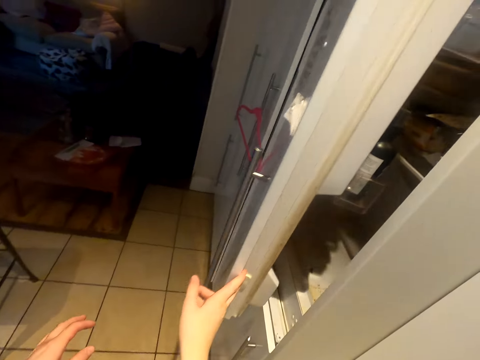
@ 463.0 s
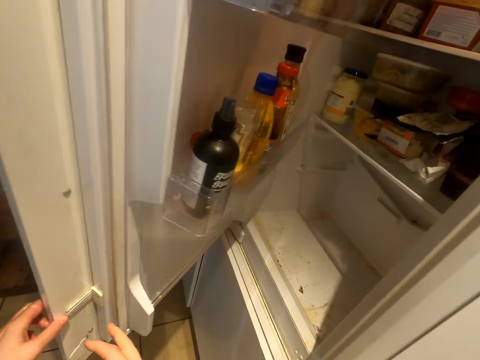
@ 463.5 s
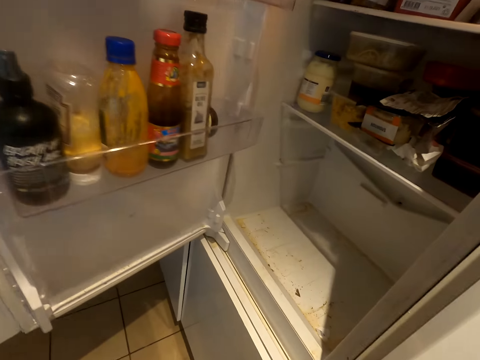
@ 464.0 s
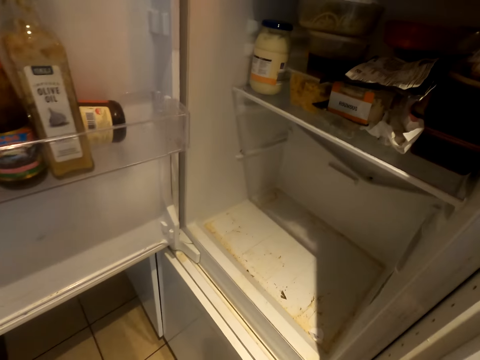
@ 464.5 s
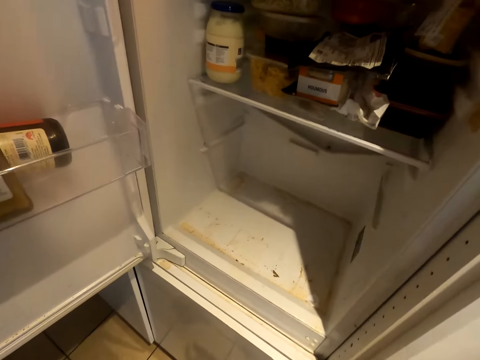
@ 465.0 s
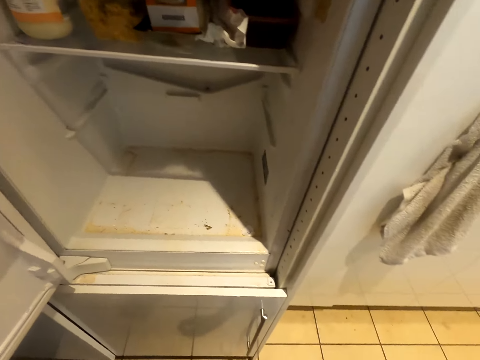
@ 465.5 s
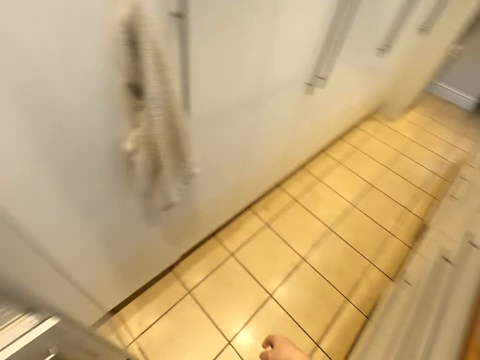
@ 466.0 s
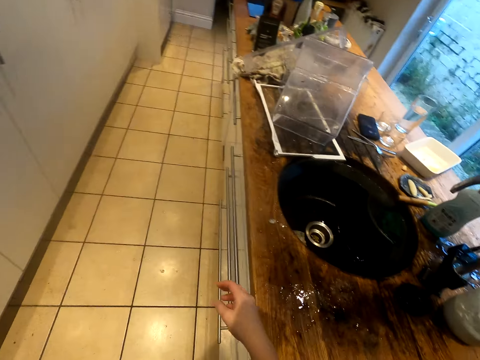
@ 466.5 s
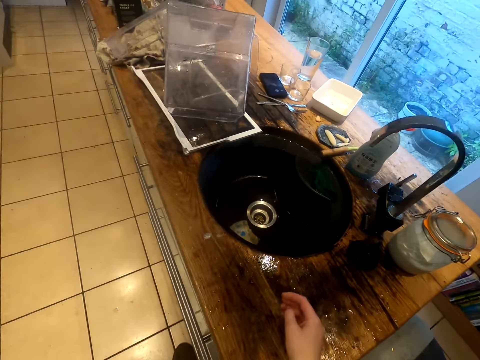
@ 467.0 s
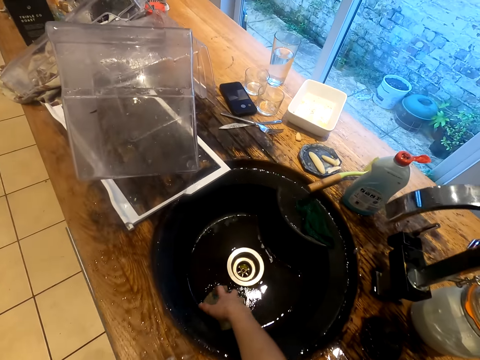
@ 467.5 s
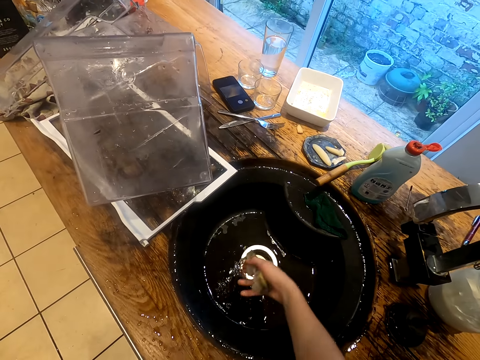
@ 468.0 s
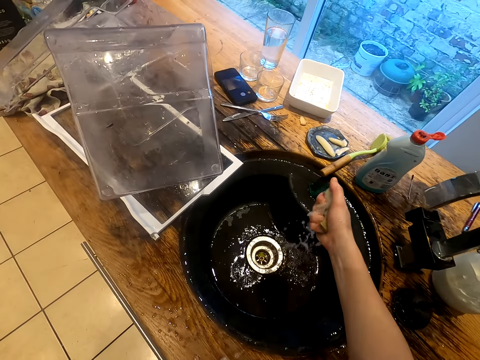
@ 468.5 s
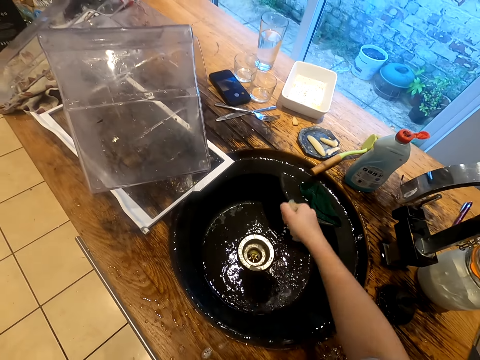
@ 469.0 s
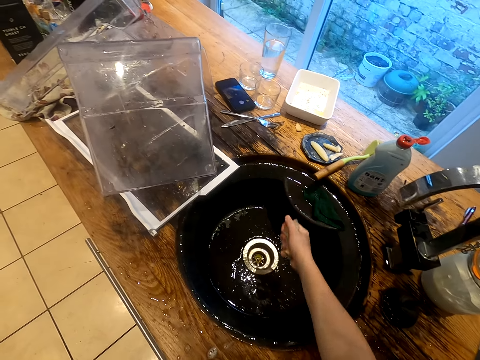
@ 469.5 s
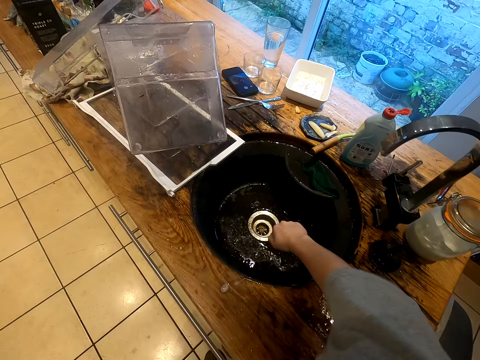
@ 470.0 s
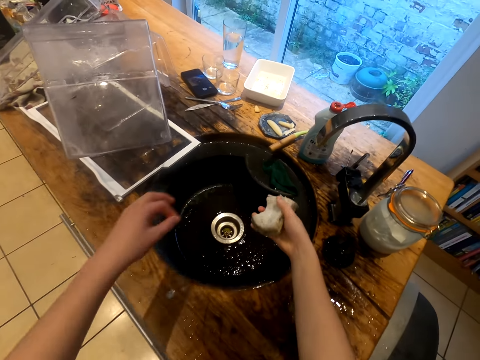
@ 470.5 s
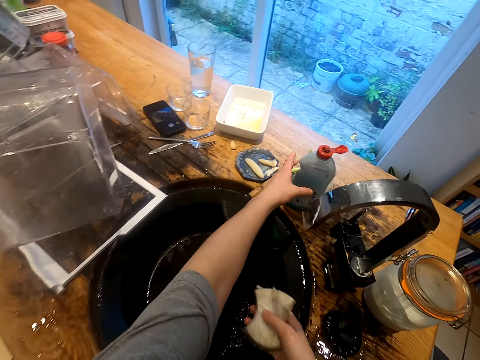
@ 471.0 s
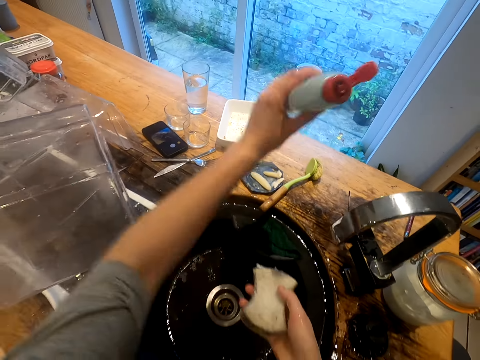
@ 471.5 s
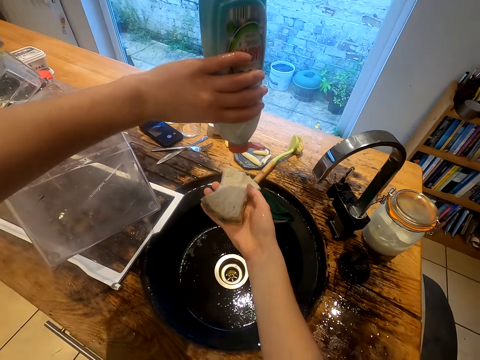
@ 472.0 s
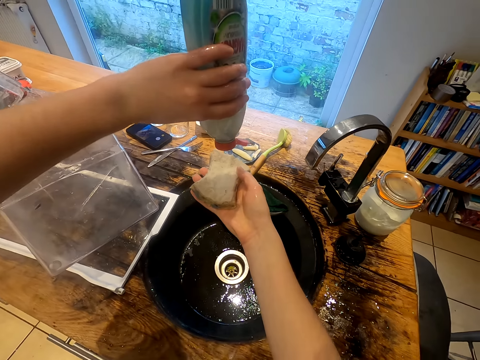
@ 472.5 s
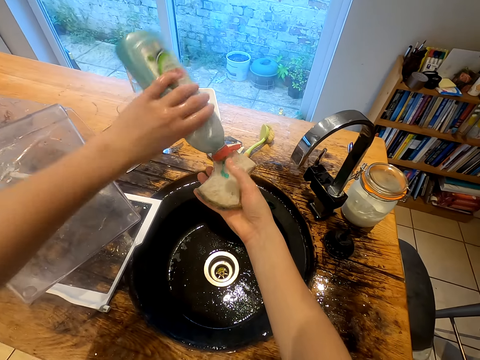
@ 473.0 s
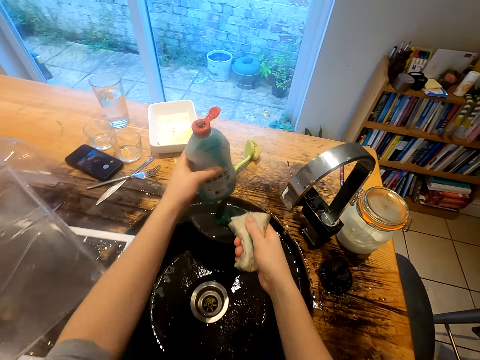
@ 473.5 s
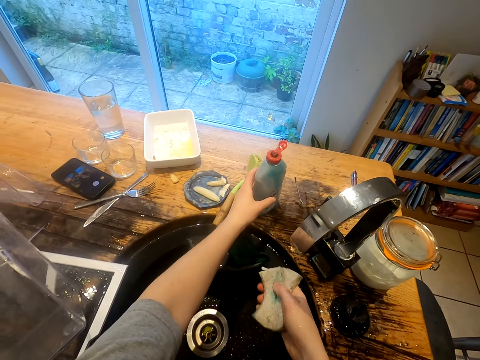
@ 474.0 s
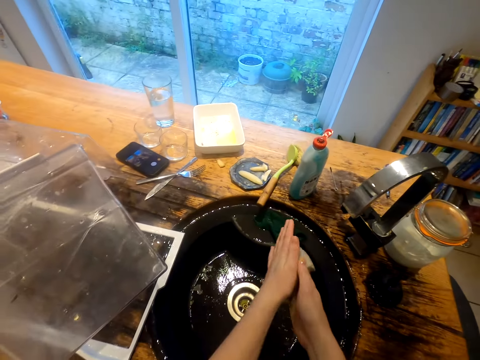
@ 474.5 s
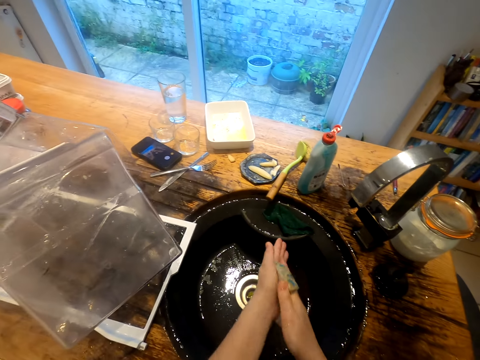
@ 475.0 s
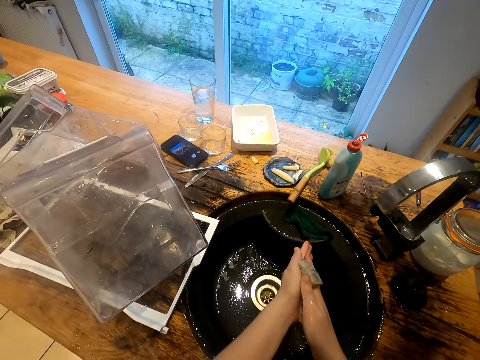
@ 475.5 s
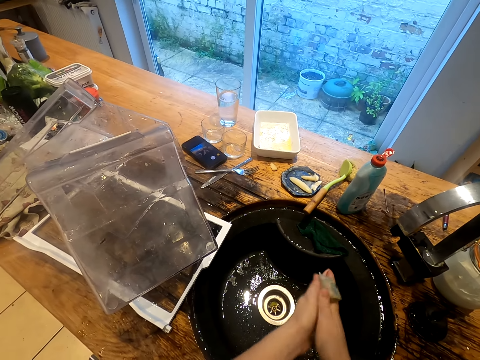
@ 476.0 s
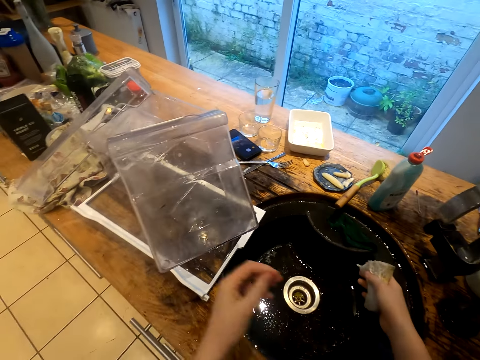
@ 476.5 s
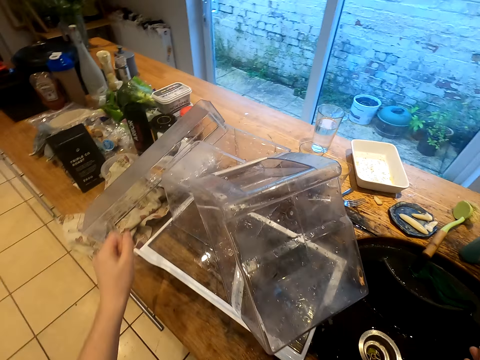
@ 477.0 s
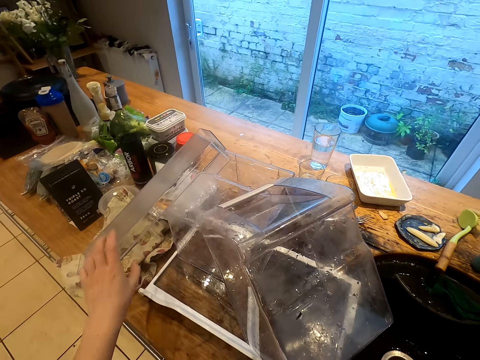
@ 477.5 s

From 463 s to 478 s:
The camera wearer opens the fridge door. They turn back. They take a utensils cleaner or sponge. They dry off the utensils cleaner. They take the liquid soap. They pour the liquid soap on the sponge. They put the liquid soap aside. They rub the soap against the sponge. They use the utensils cleaner to clean hands.

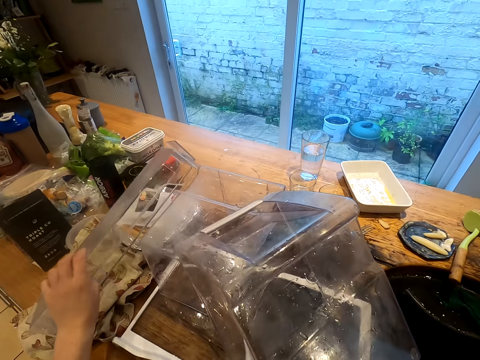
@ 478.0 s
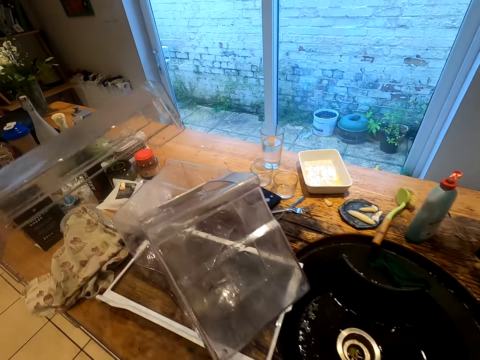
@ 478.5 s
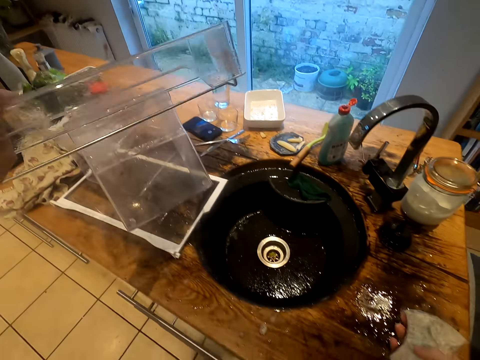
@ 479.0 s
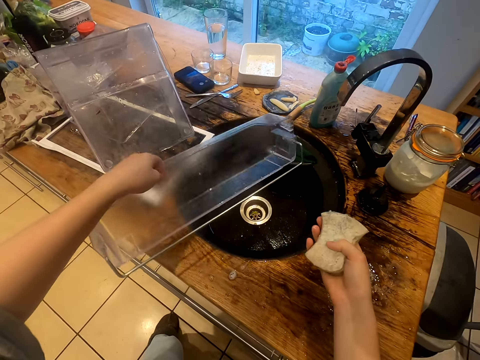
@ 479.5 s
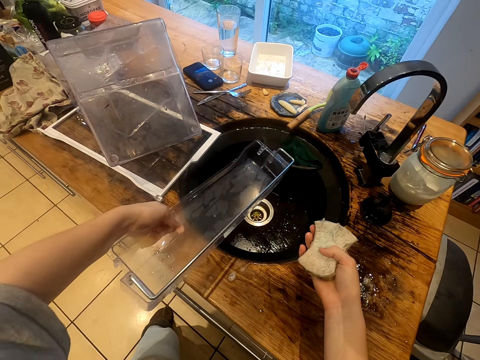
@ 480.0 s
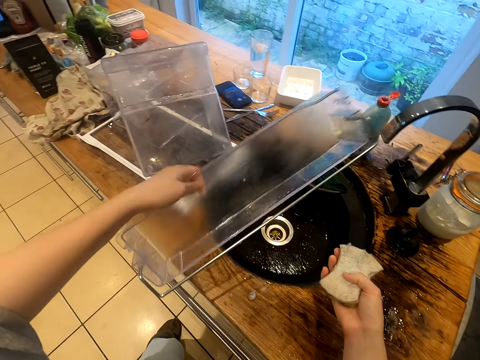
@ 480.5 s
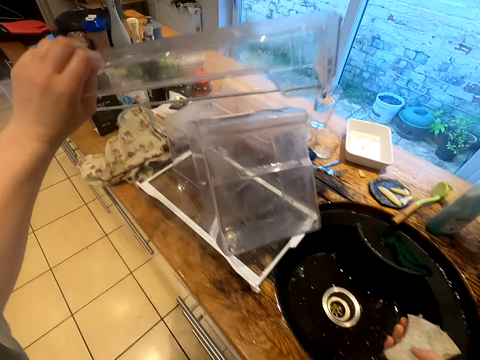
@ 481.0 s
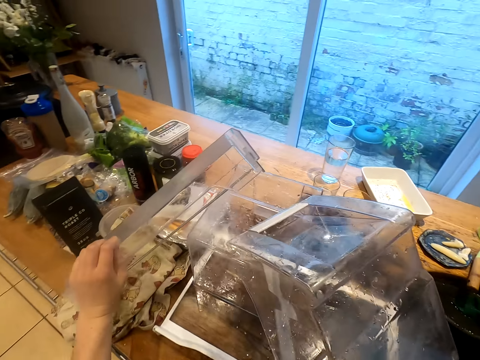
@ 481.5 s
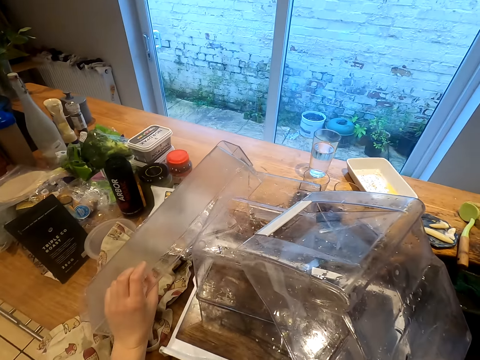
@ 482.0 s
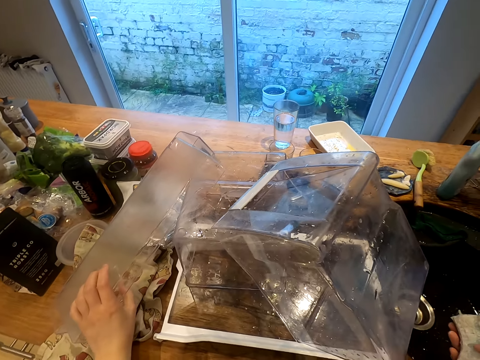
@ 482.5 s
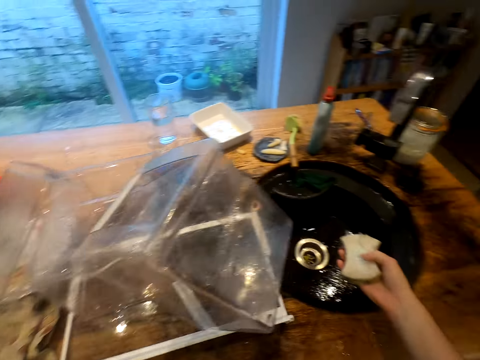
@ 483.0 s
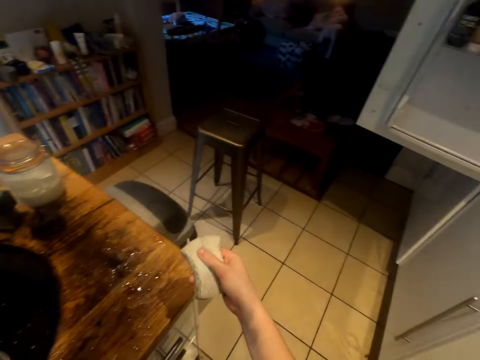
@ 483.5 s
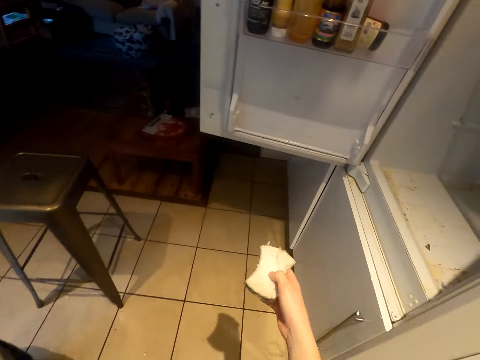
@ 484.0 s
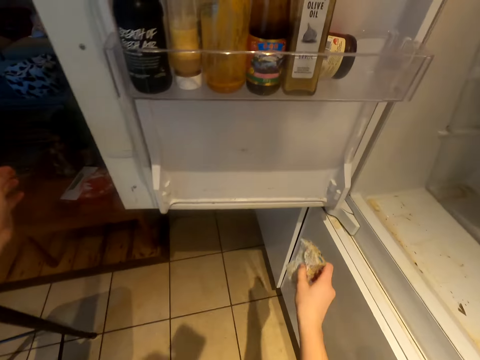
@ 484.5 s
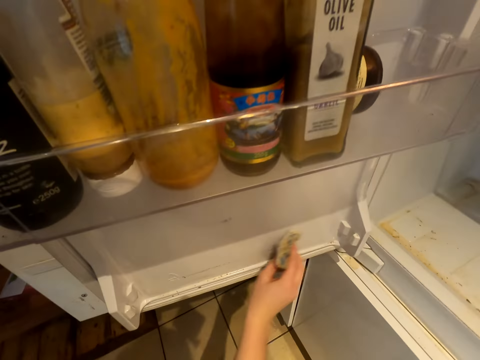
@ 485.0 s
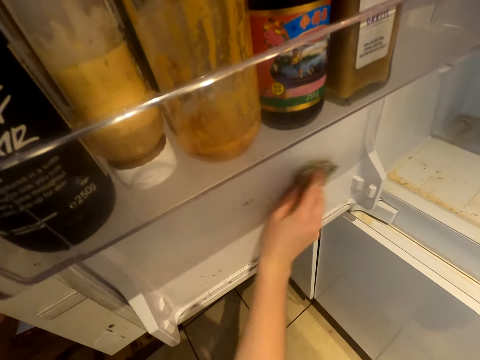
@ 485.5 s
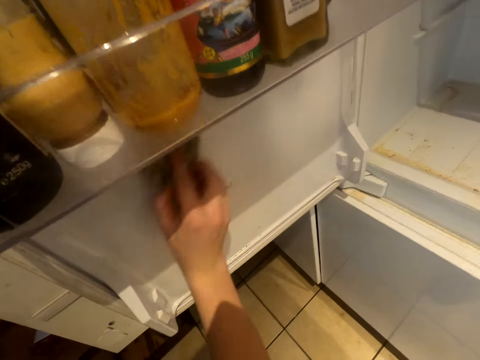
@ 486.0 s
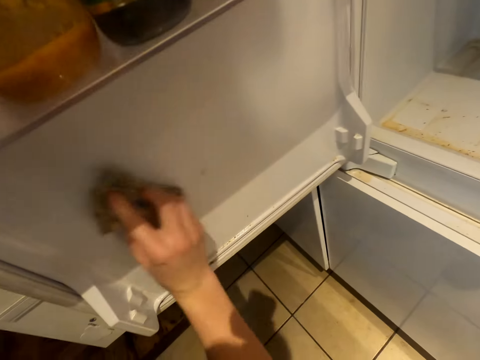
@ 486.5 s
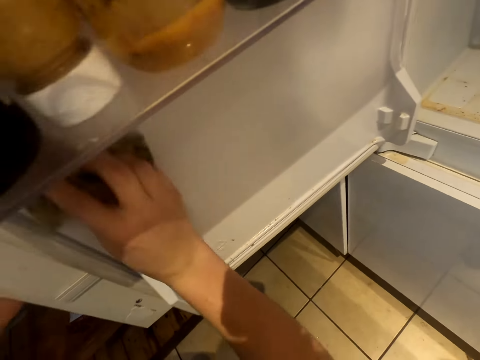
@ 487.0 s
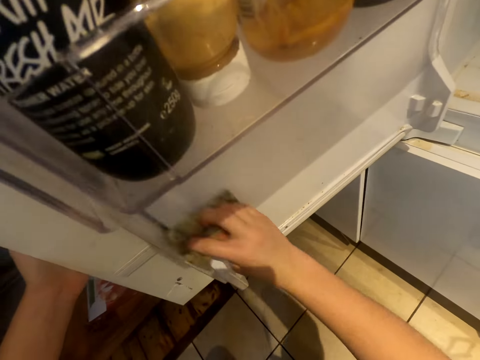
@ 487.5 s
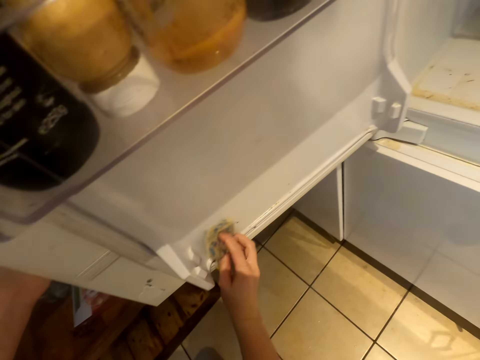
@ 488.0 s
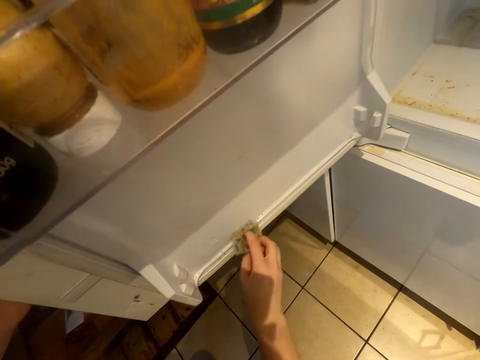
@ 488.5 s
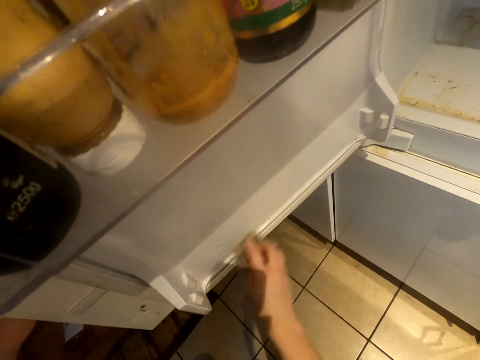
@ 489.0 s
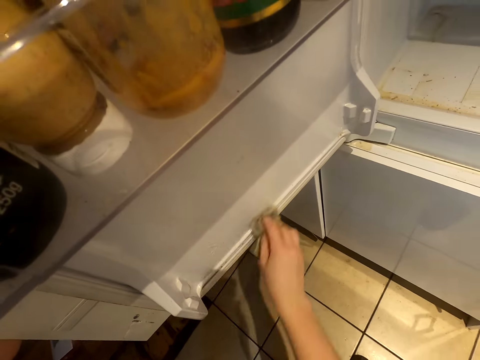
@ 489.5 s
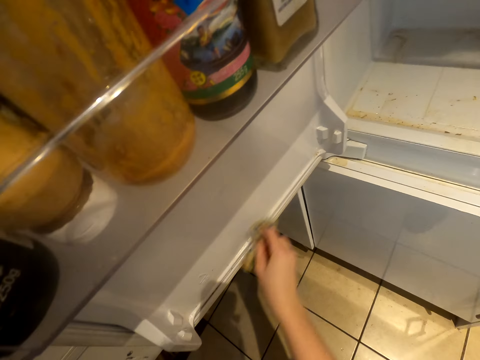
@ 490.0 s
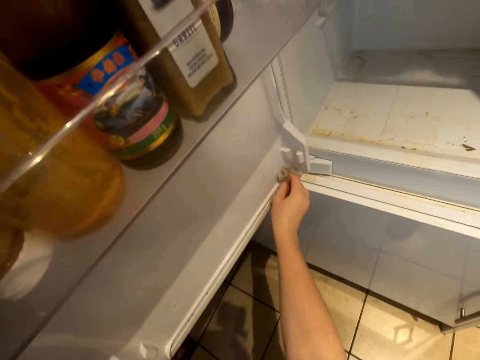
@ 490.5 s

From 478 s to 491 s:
The camera wearer picks up the fridge shelf. They put the shelf aside. They clean the fridge.
